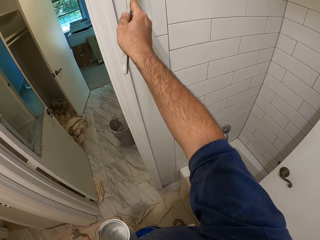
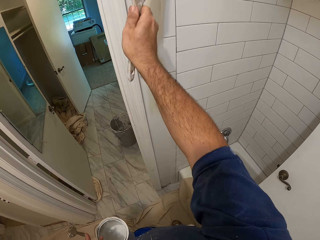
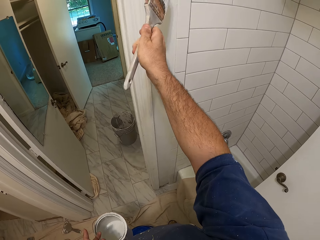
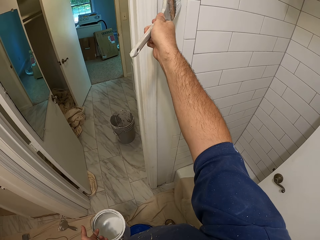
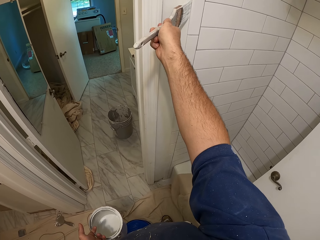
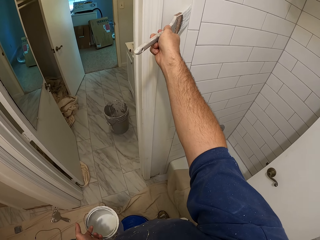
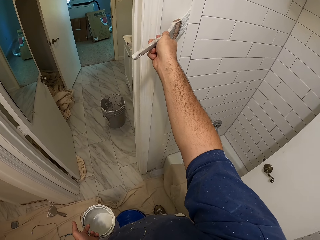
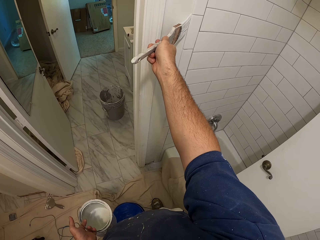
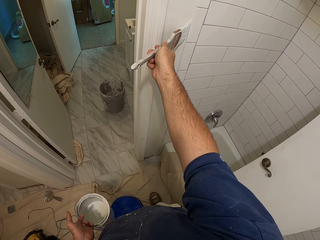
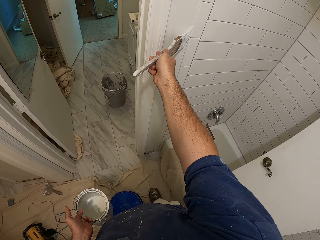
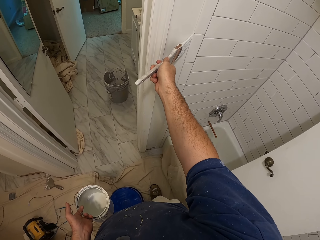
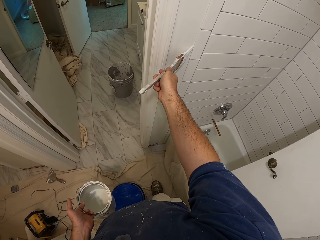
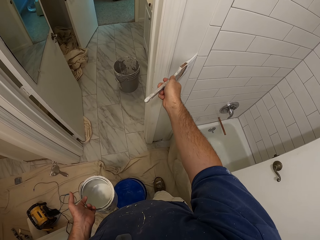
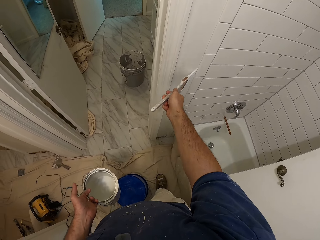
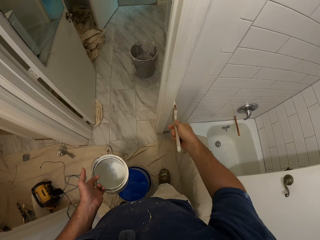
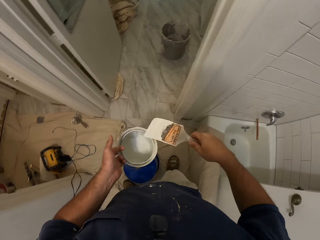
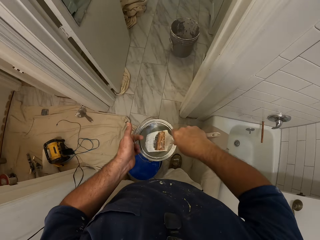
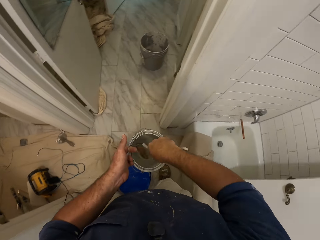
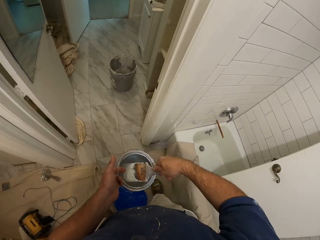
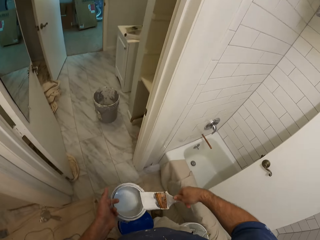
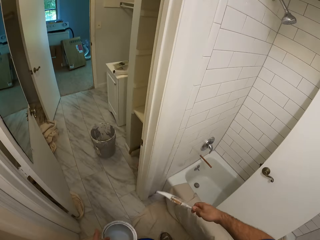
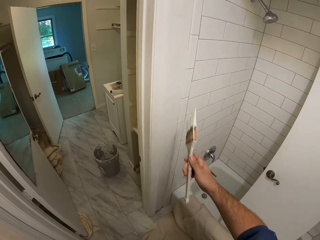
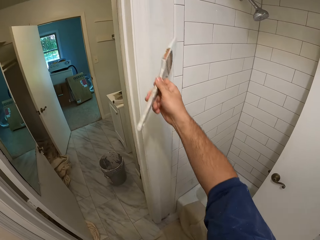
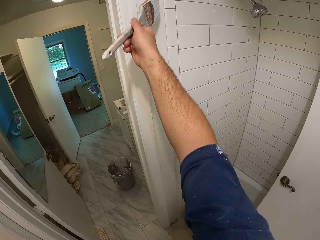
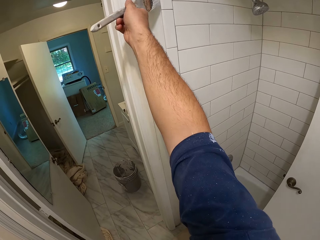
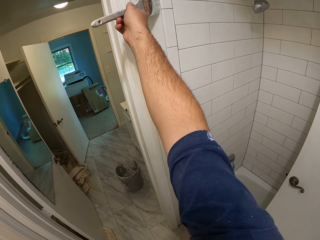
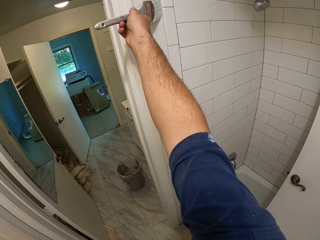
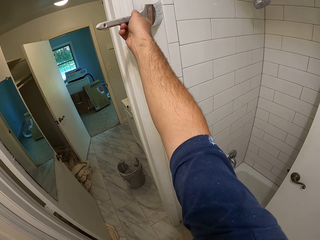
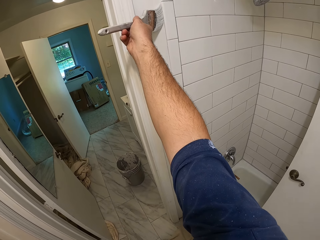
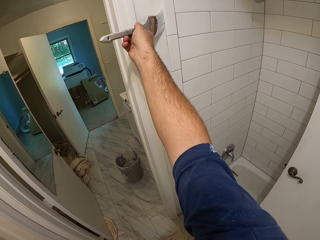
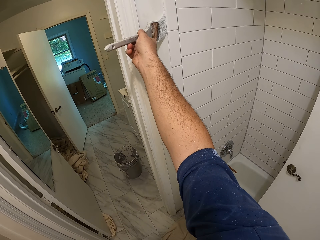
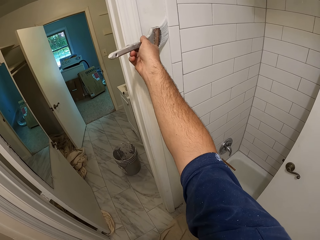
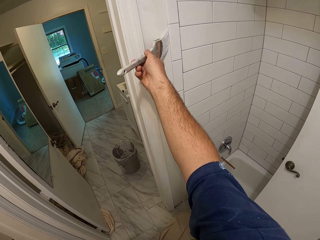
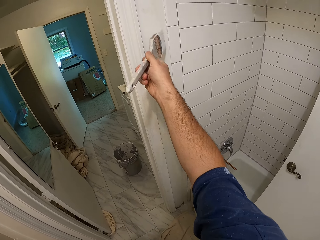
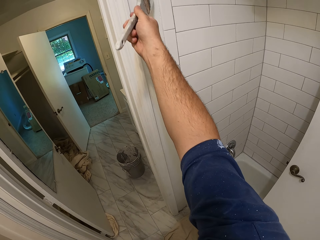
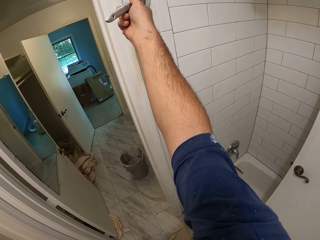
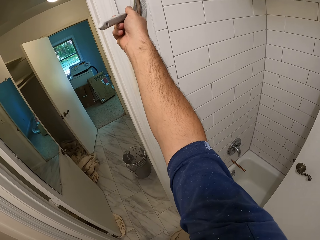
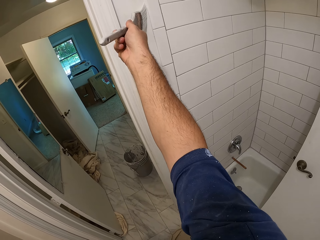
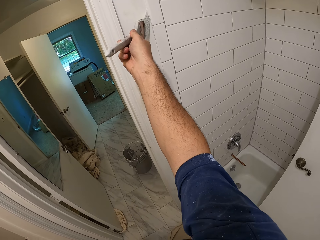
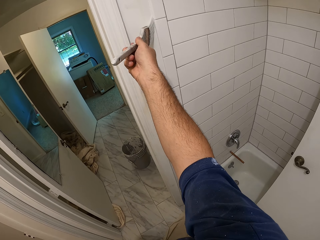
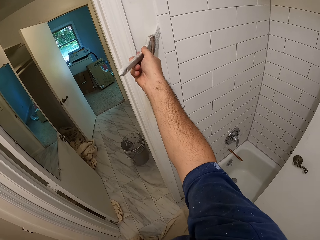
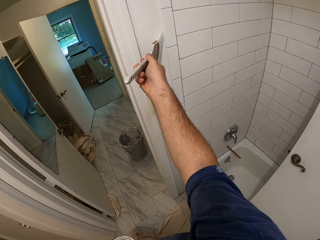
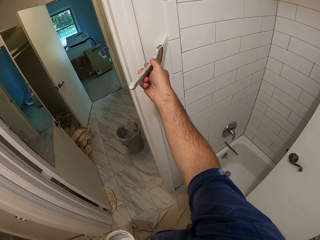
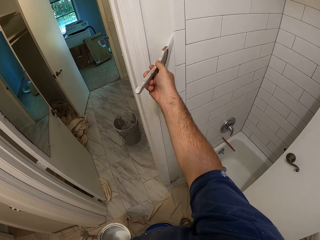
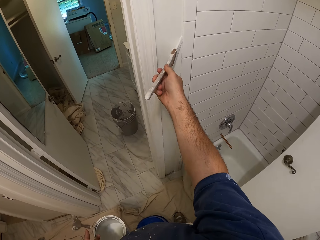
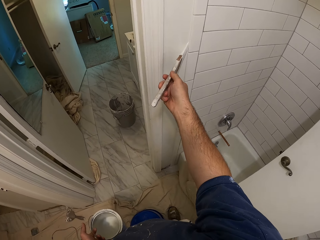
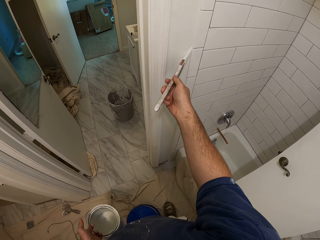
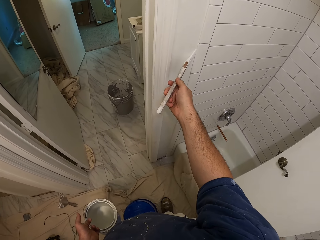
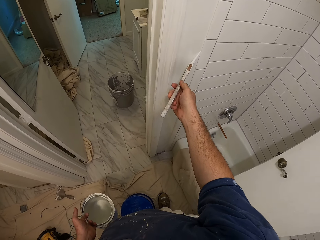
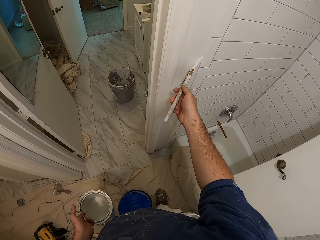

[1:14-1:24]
The camera wearer dips the paintbrush into the paint container. They remove the paintbrush from inside the paint container. They paint the bathroom wall.

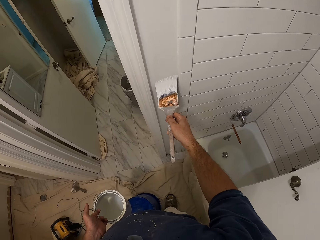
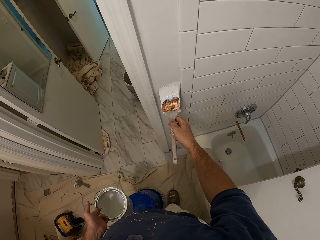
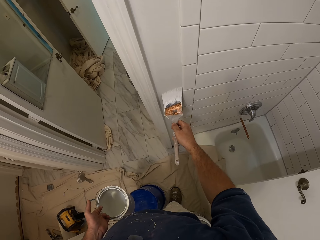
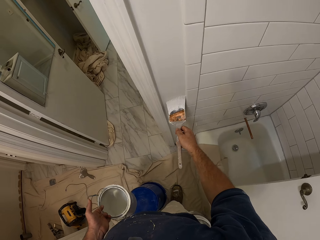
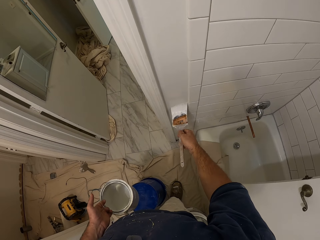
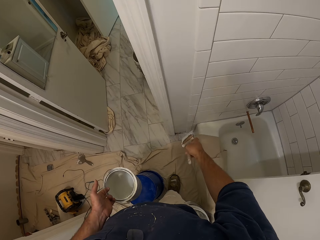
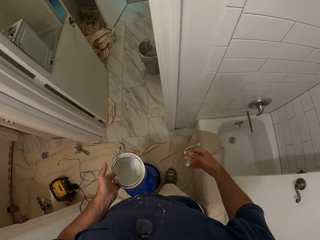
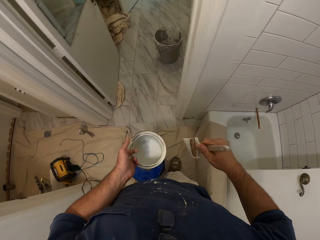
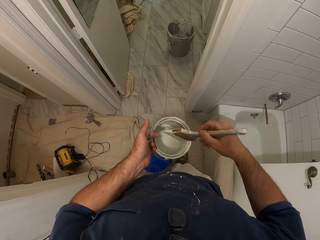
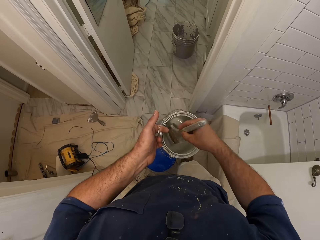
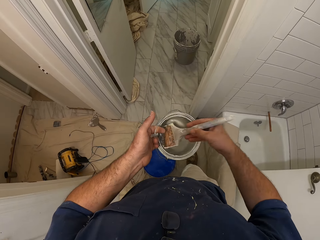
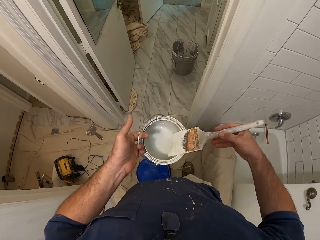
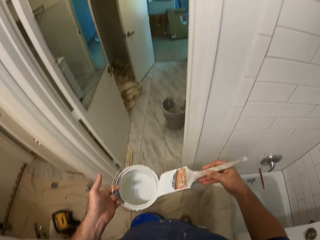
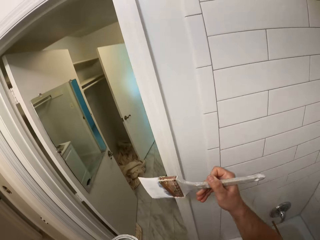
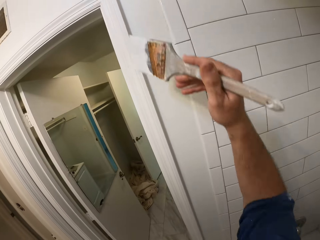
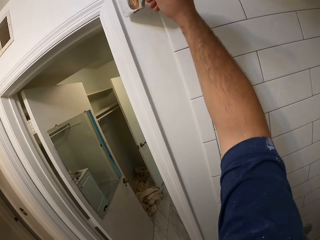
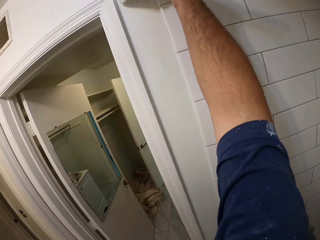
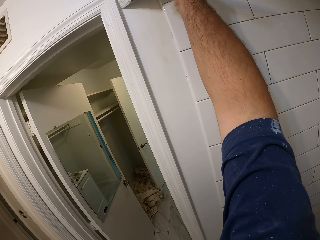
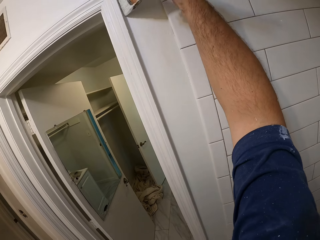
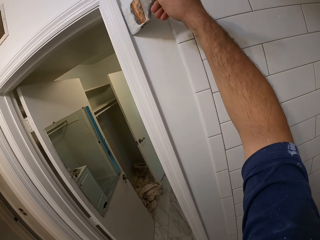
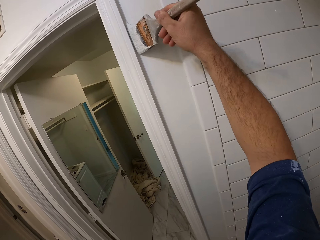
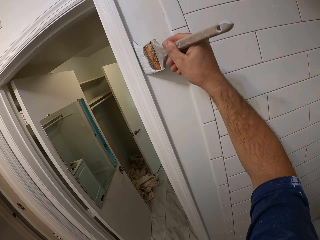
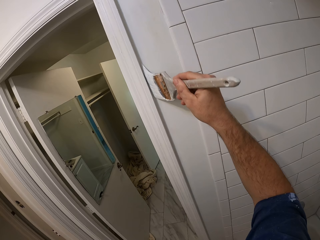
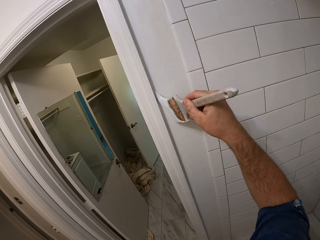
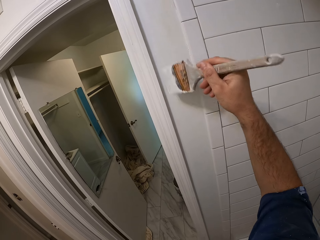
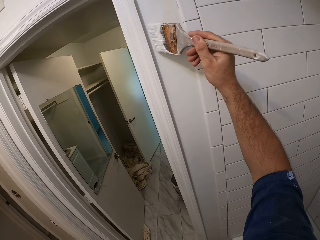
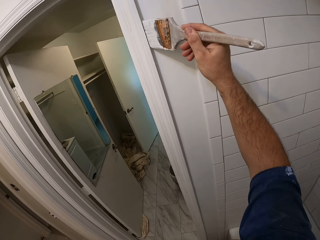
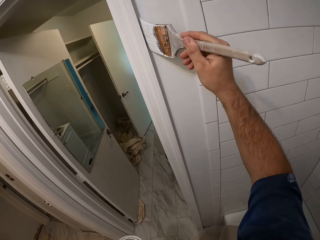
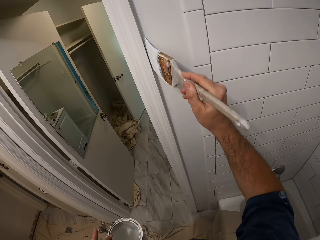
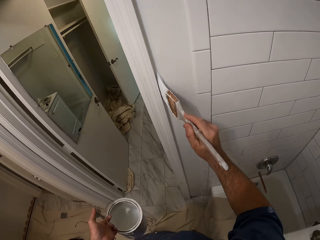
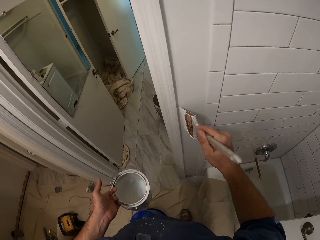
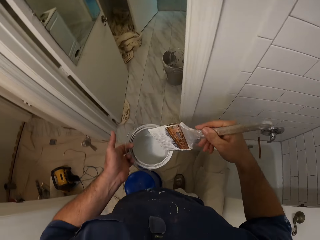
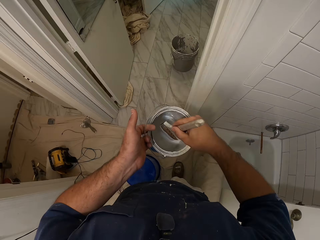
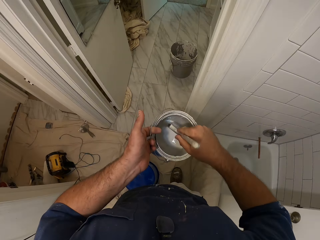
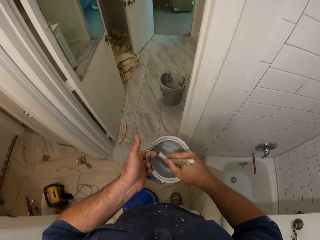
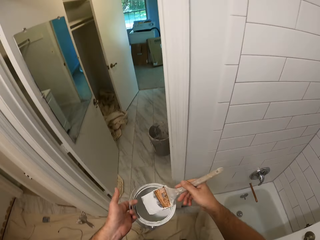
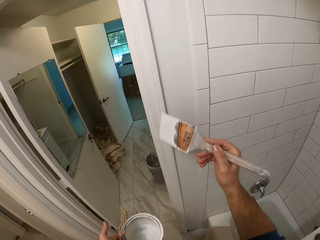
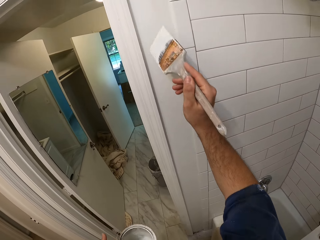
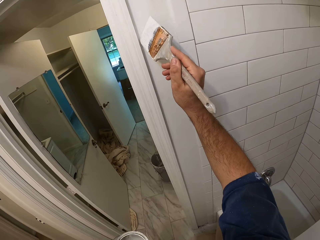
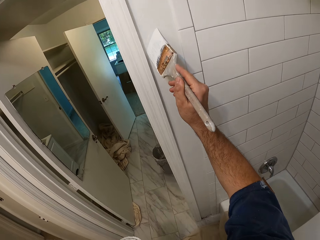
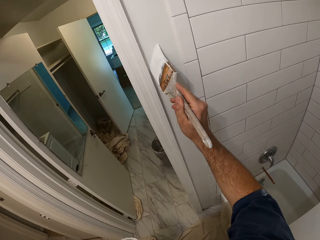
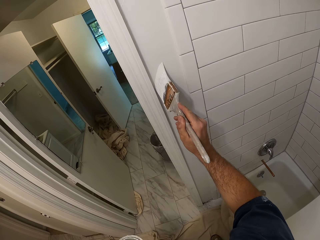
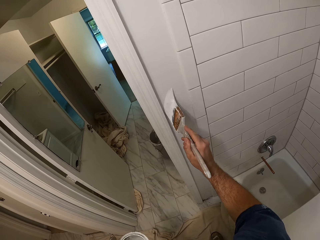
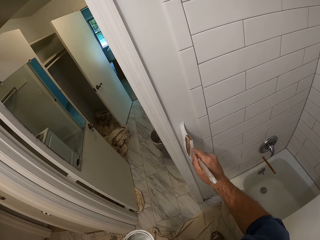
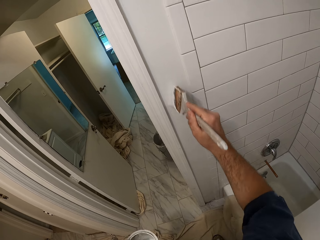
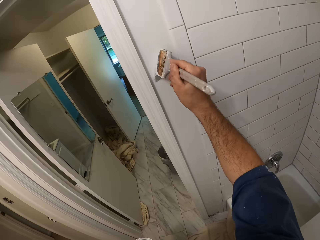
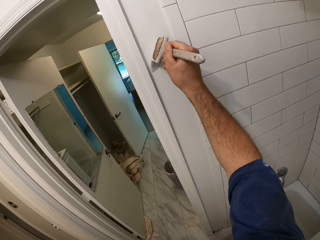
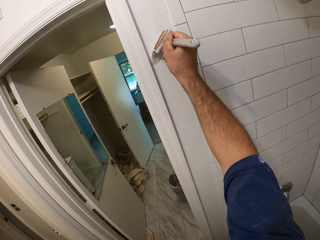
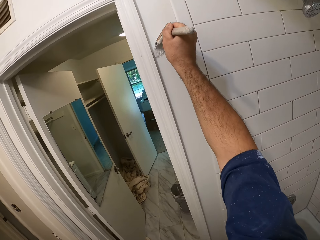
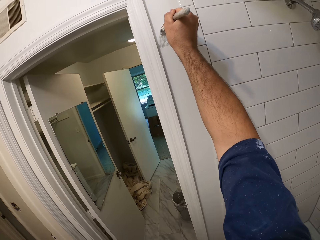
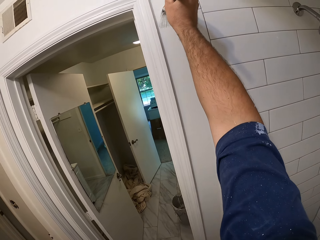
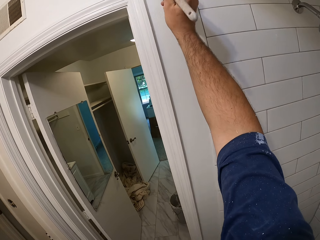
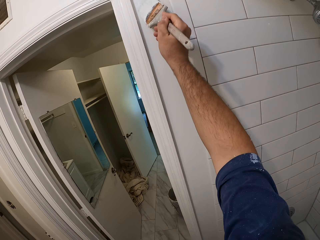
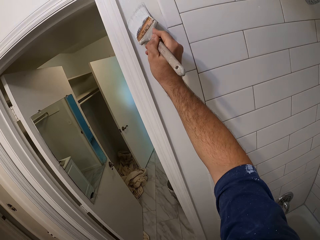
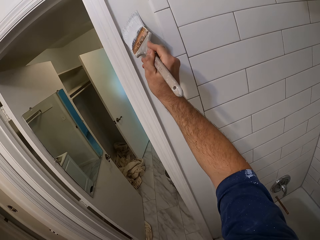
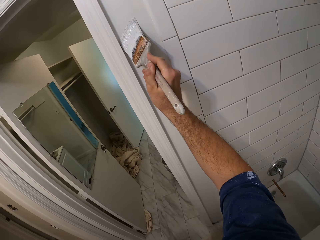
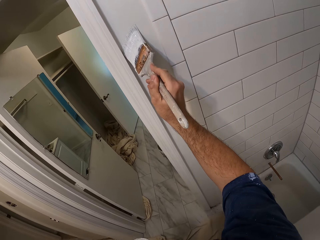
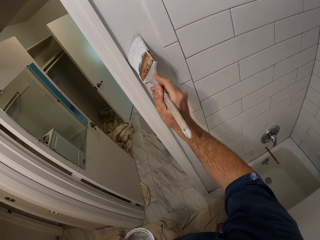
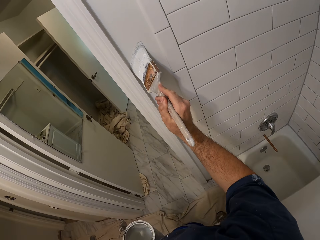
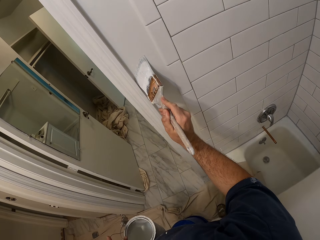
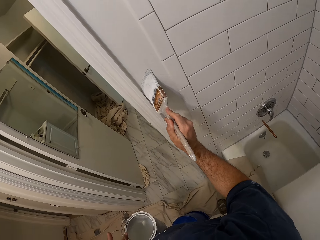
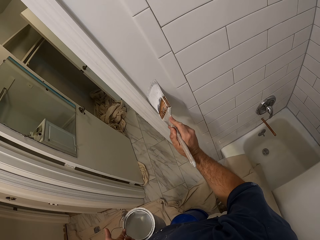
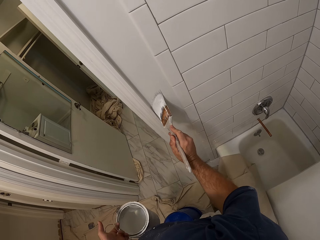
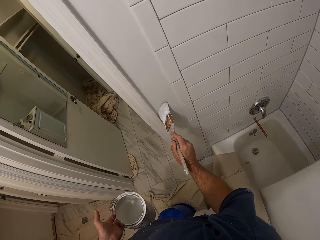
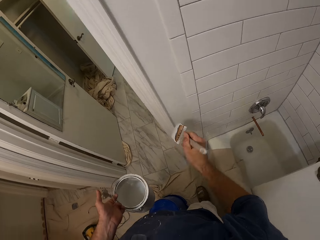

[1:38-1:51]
The camera wearer dips the paintbrush into the paint container. They remove the paintbrush from inside the paint container. They paint the bathroom wall. They dip the paintbrush into the paint container. They remove the paintbrush from inside the paint container. They paint the bathroom wall.
